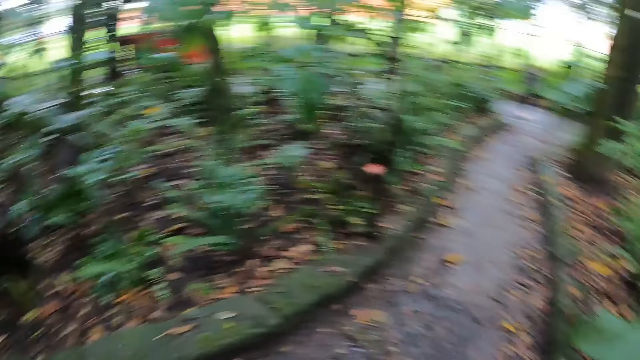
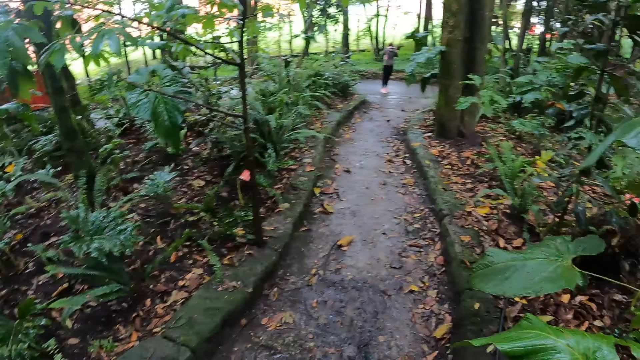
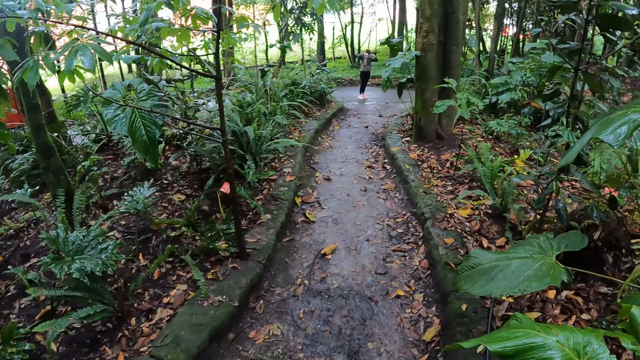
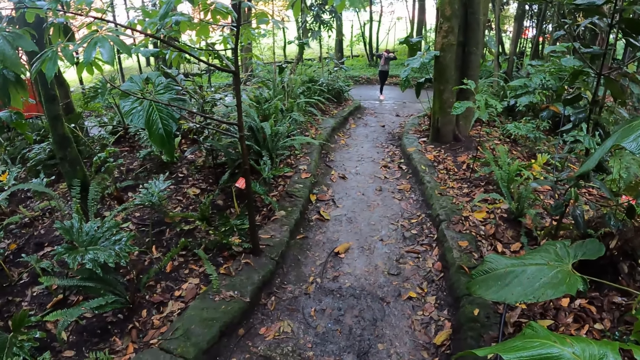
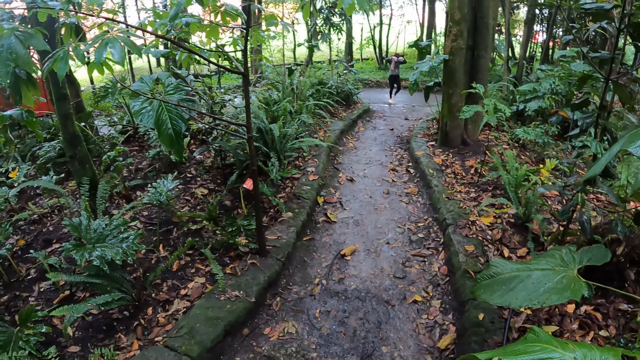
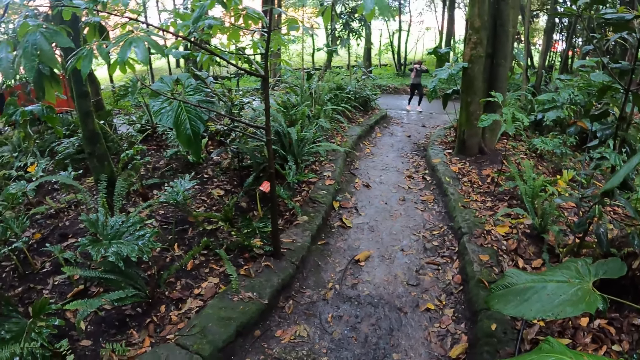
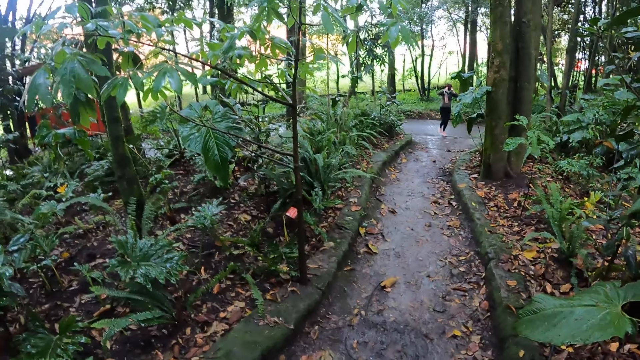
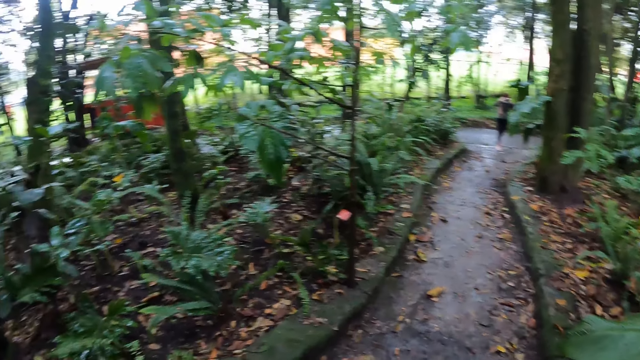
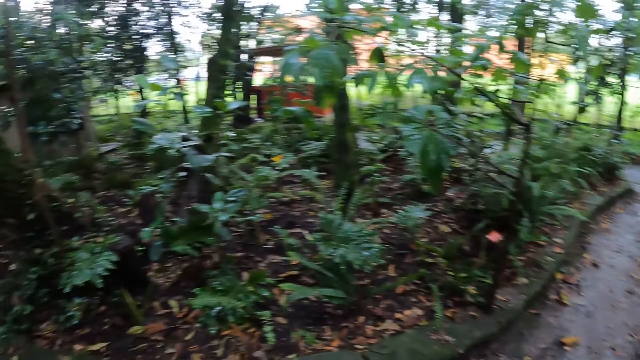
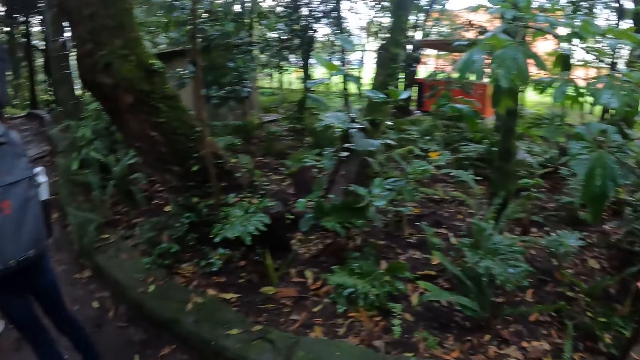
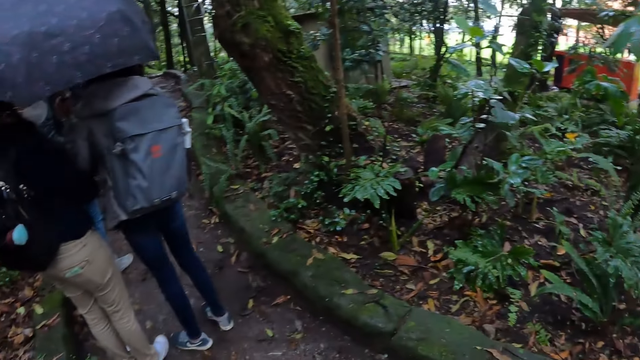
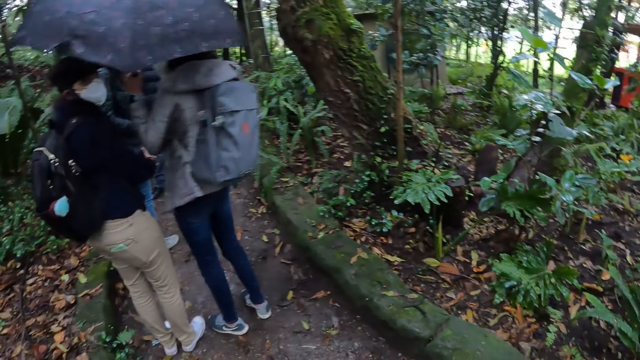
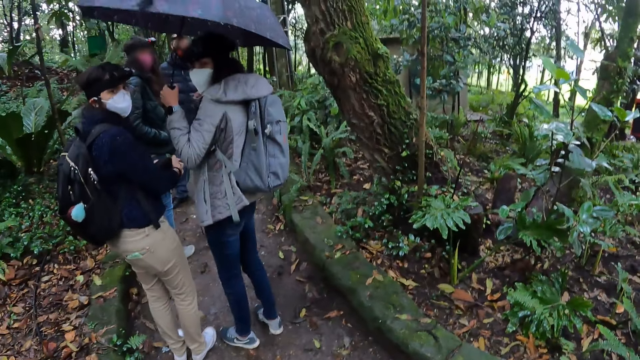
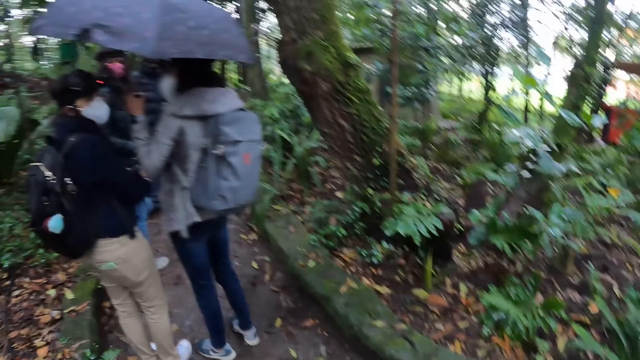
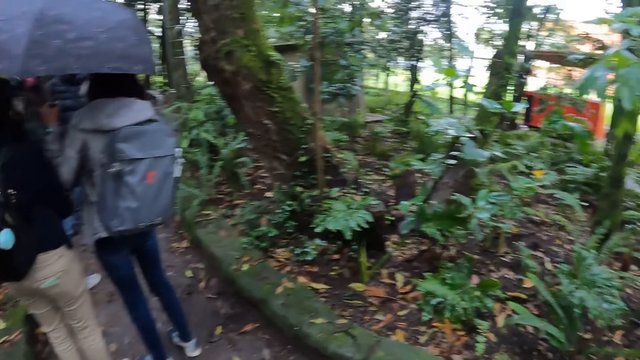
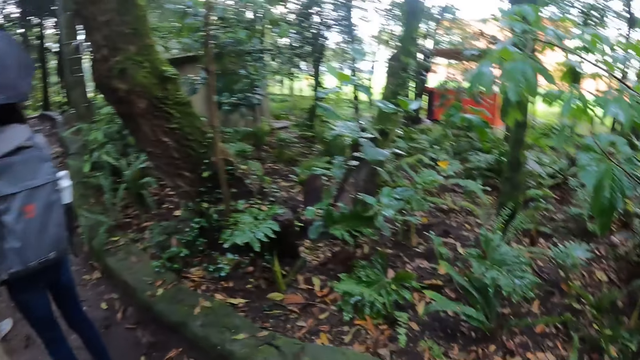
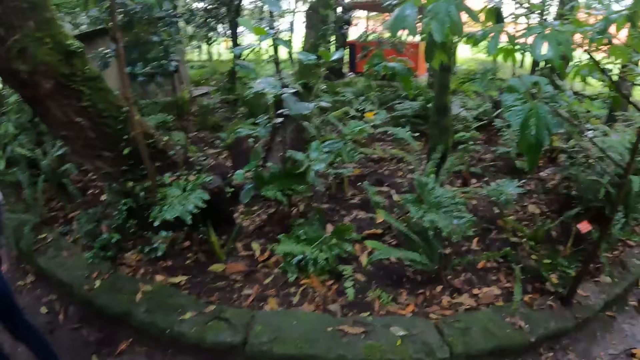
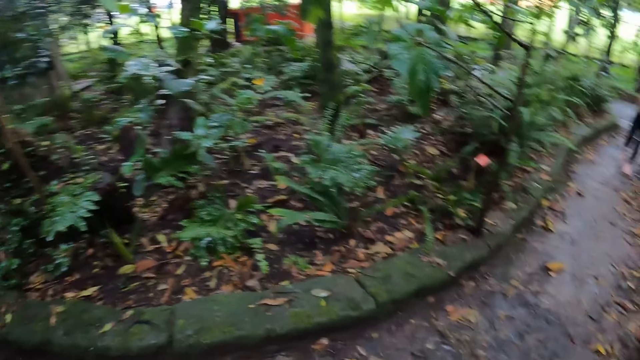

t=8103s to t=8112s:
The woman walks towards the group of people in the path in the park. The camera wearer looks around.

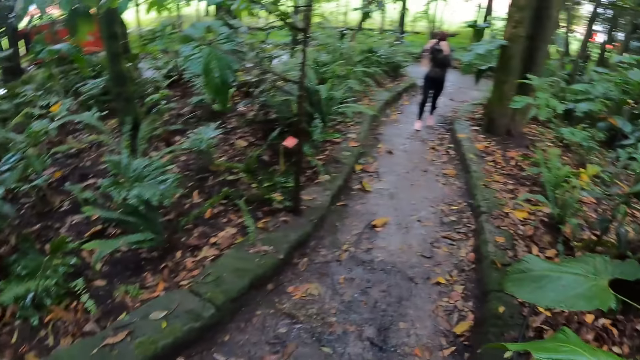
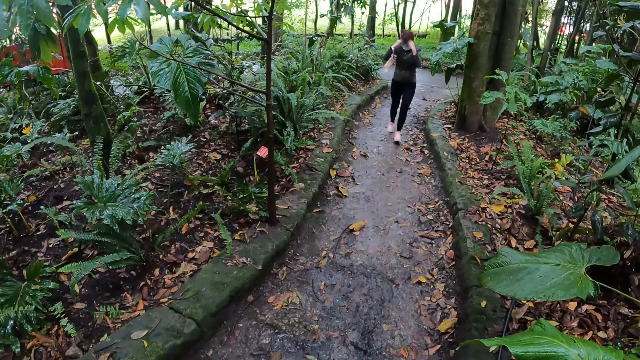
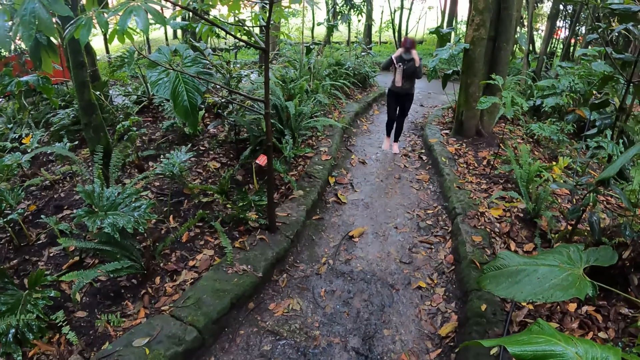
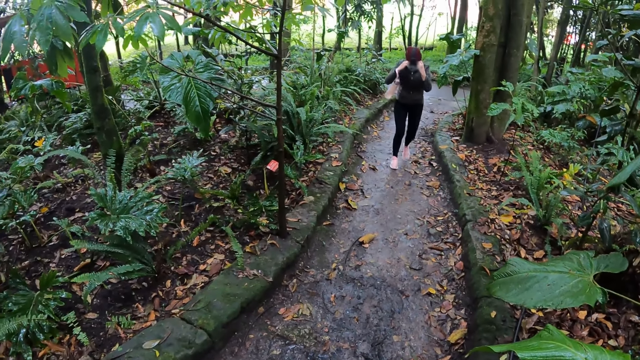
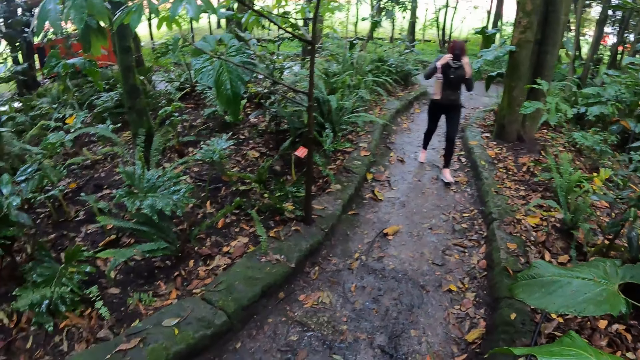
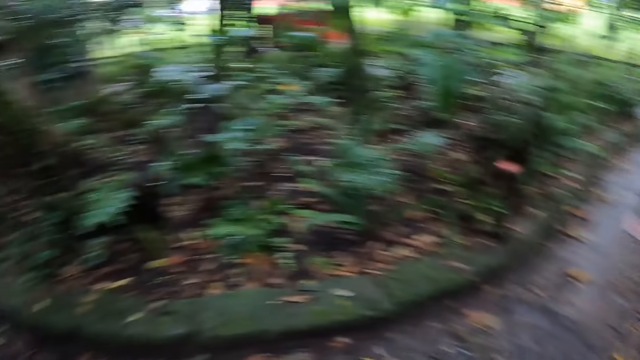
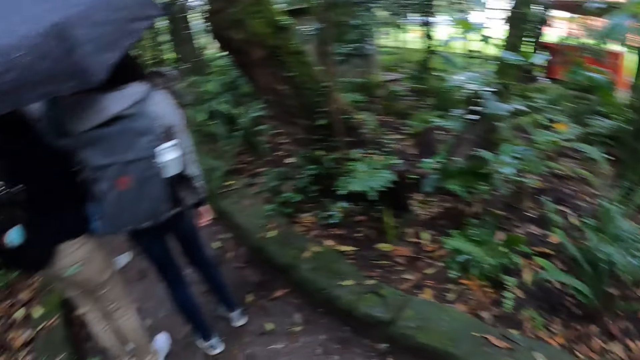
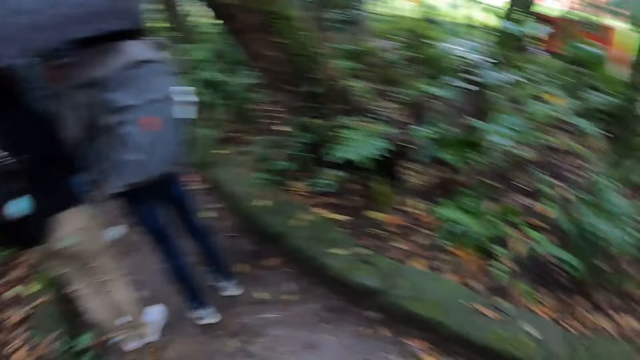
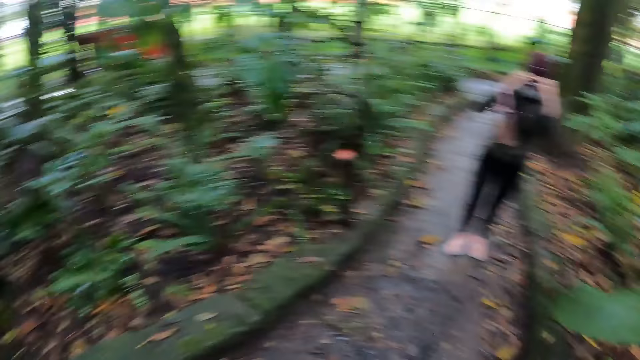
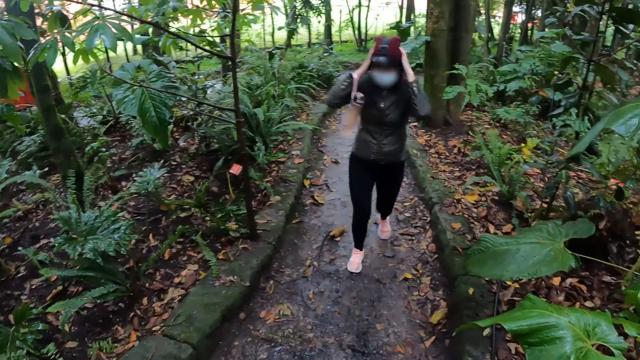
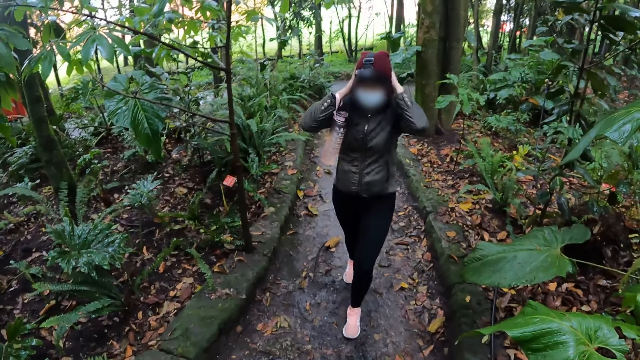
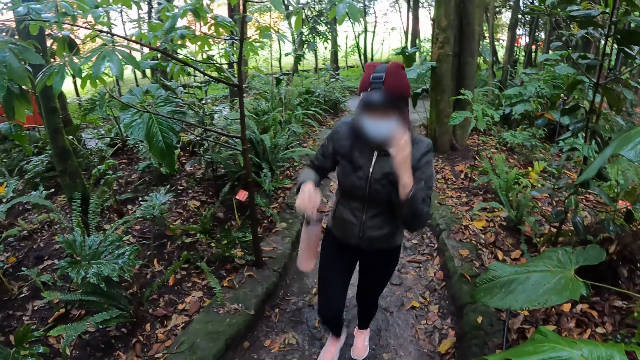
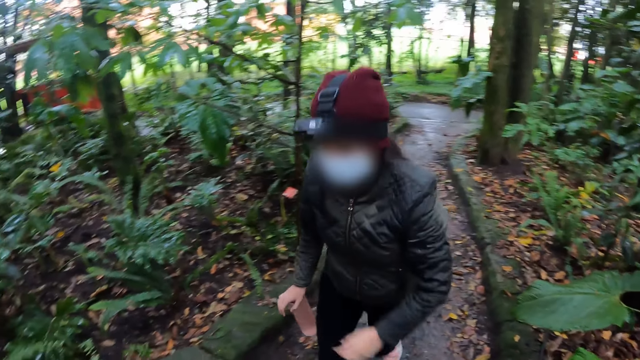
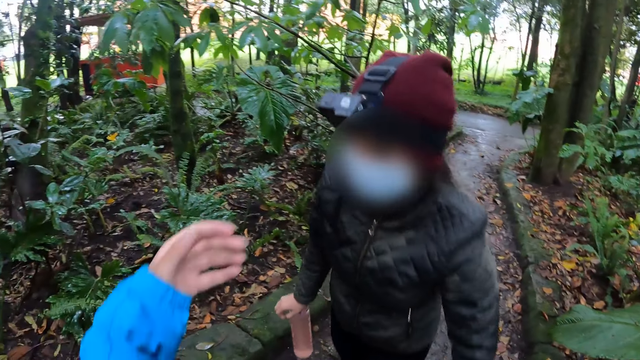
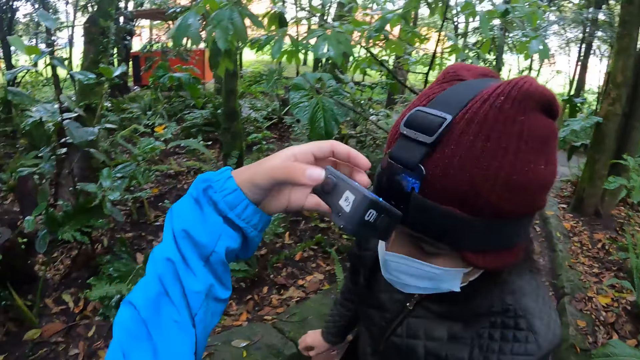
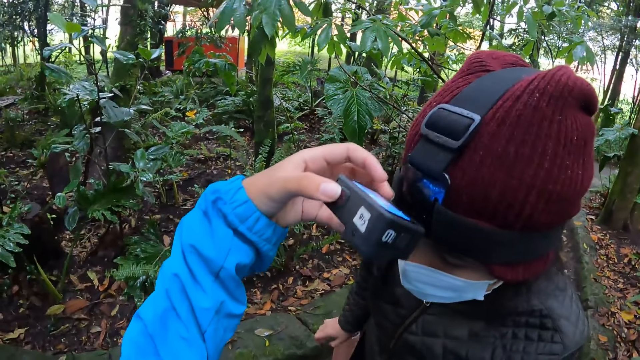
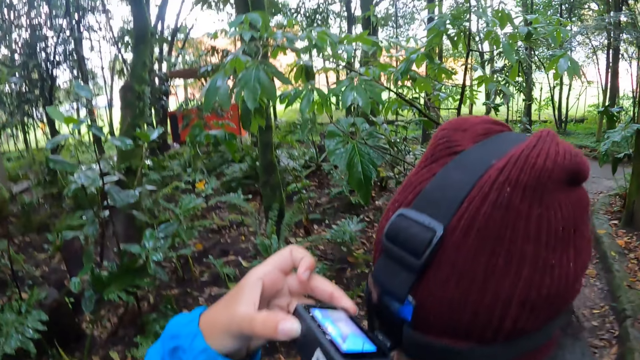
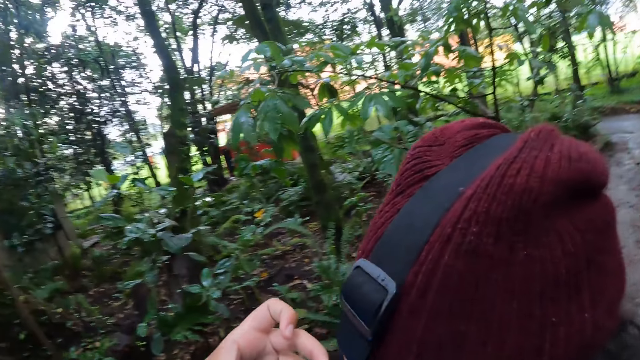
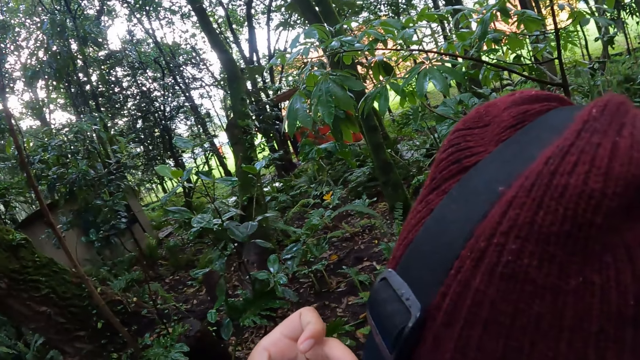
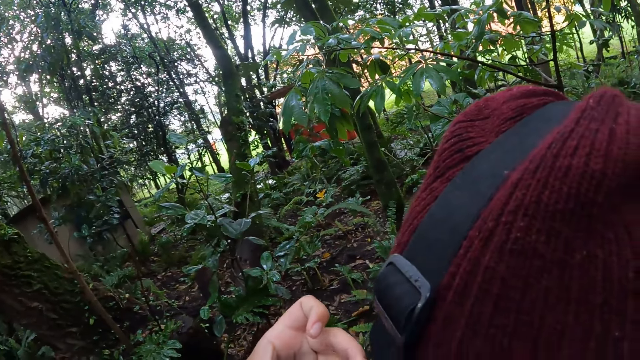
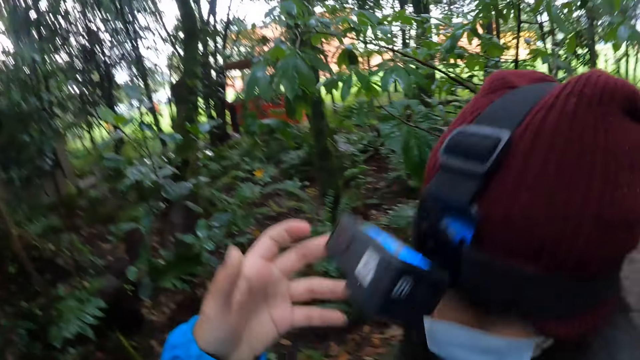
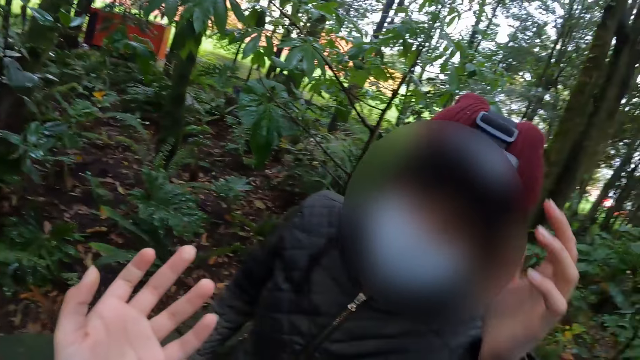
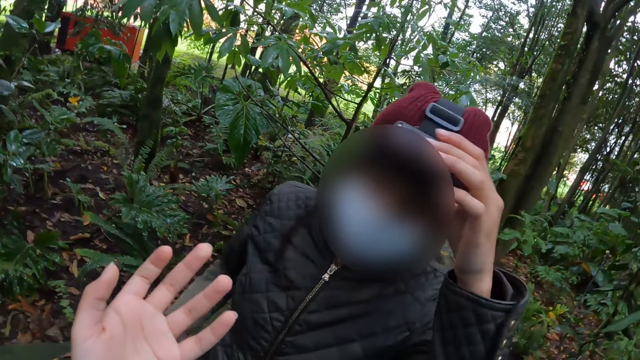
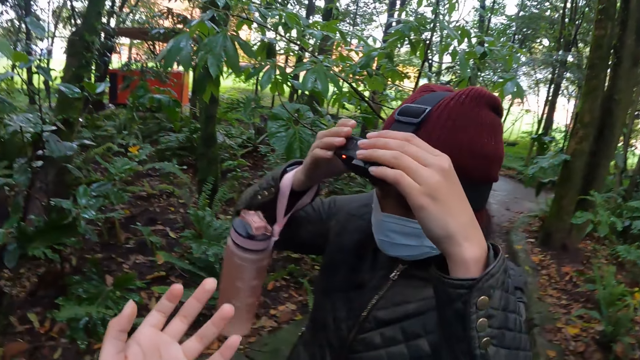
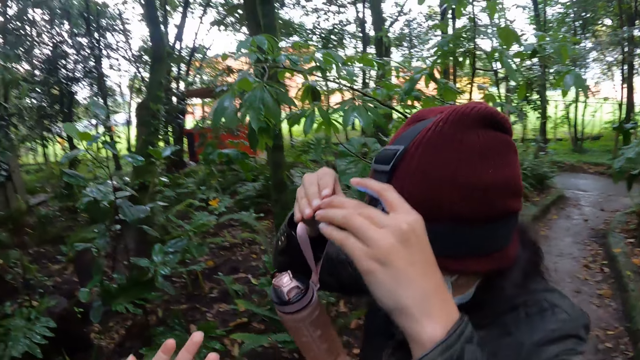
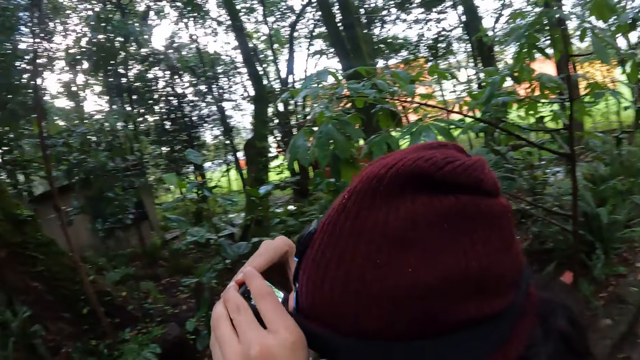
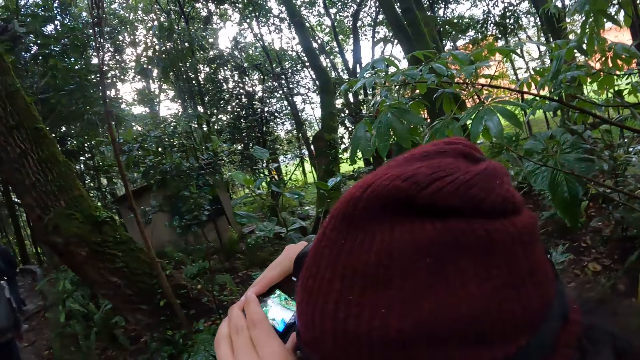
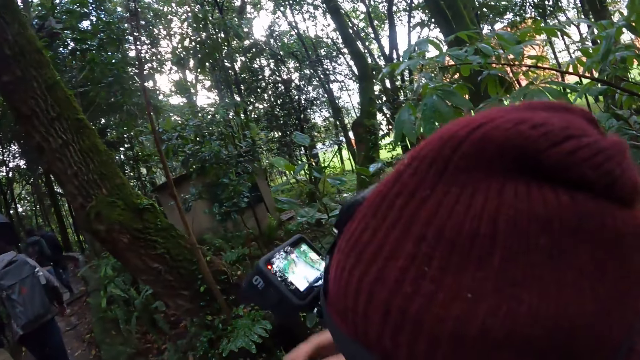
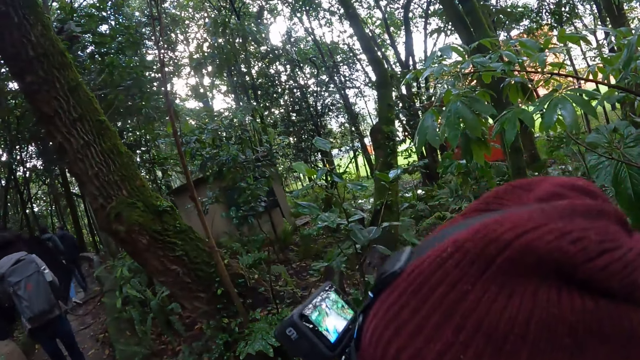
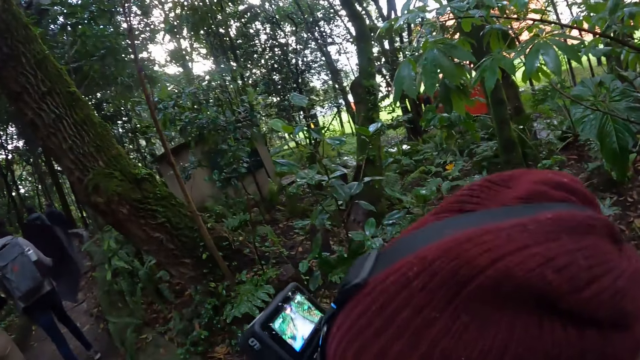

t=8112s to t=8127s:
The woman adjusts the camera on her head using both hands. The camera wearer looks around. She pushes a button on another woman's head camera with her left hand. The other woman grabs her head camera with her left hand. The other woman adjusts her head camera with both hands.
